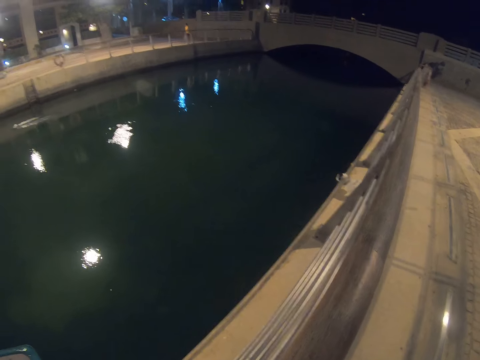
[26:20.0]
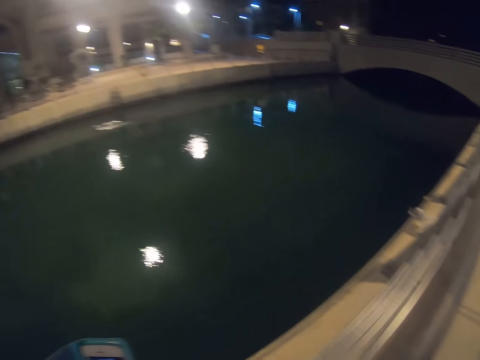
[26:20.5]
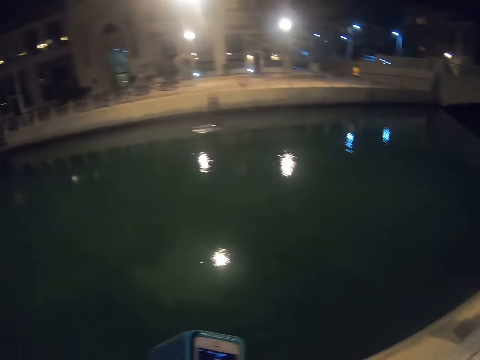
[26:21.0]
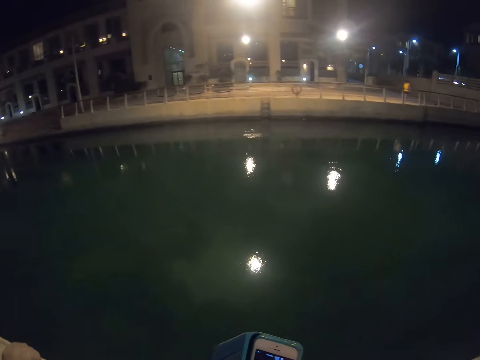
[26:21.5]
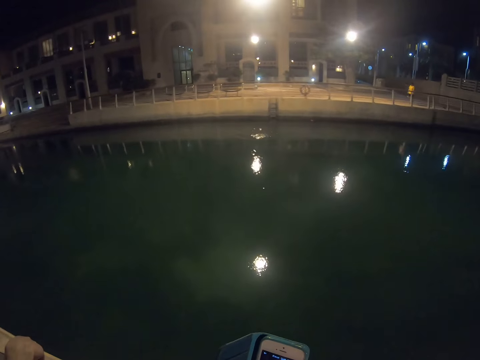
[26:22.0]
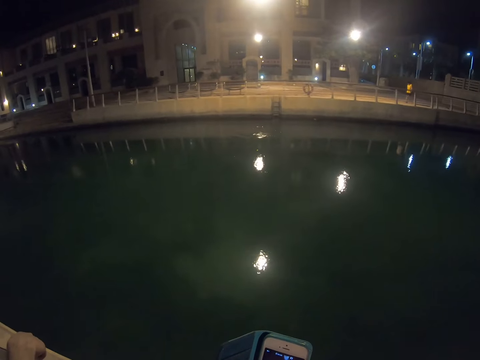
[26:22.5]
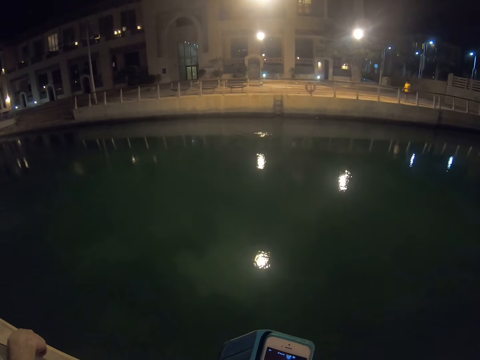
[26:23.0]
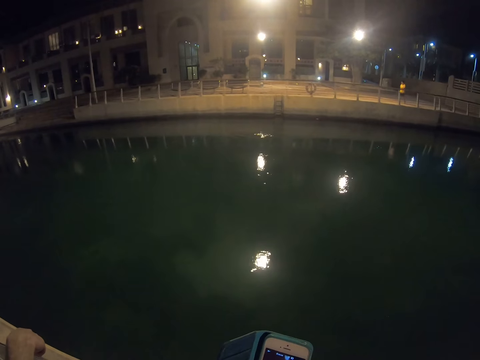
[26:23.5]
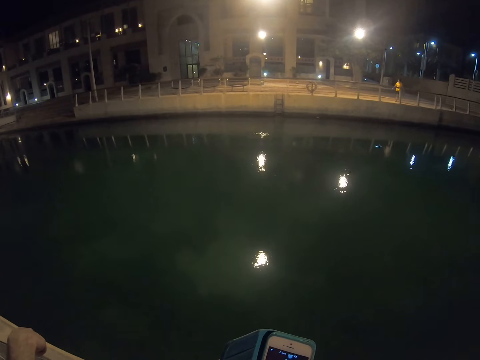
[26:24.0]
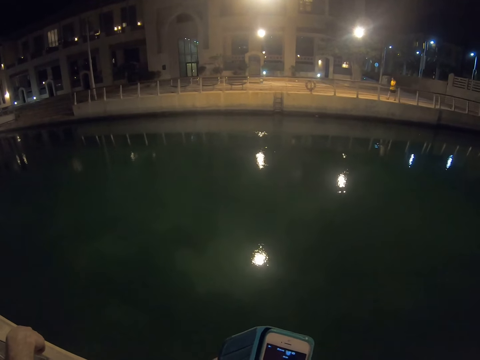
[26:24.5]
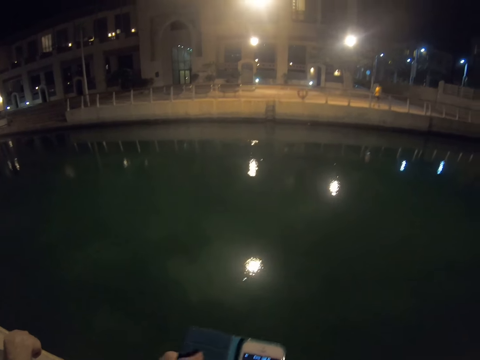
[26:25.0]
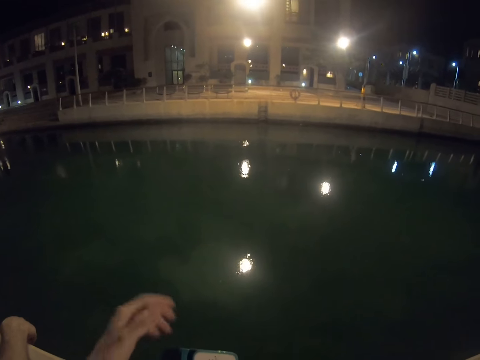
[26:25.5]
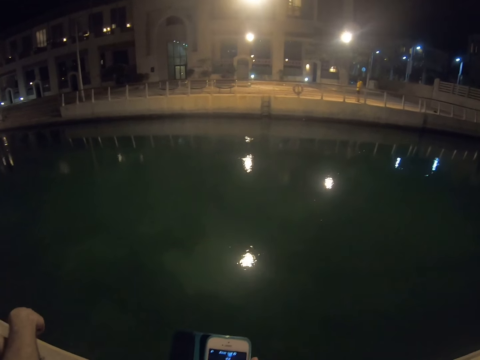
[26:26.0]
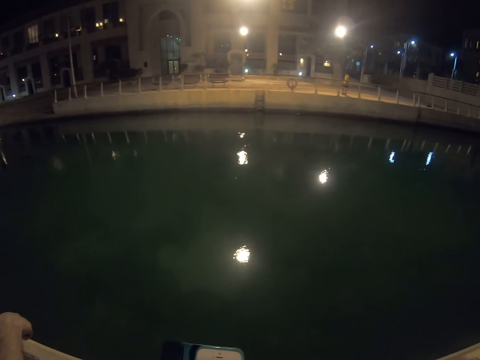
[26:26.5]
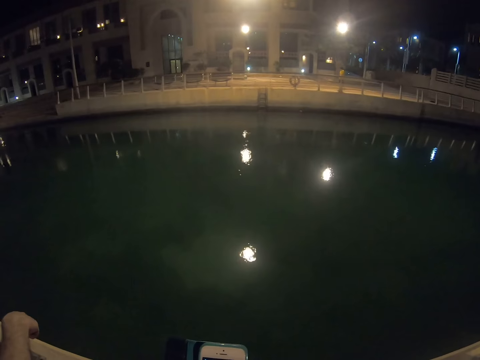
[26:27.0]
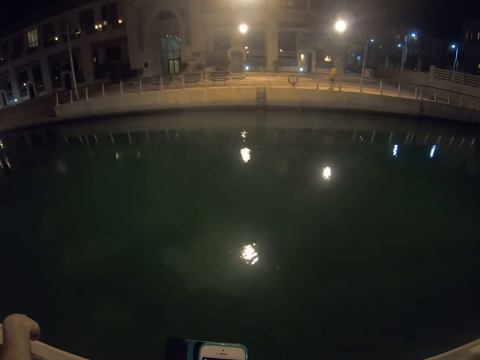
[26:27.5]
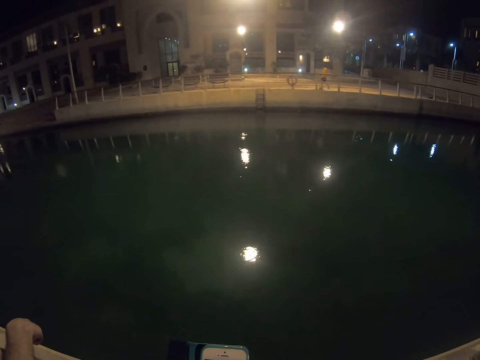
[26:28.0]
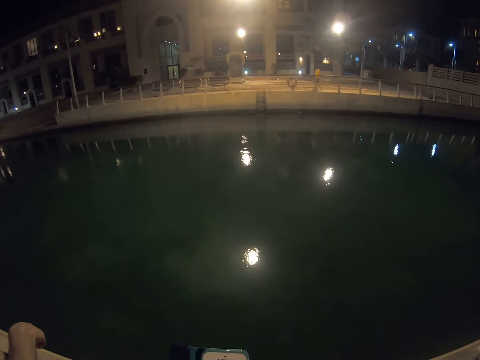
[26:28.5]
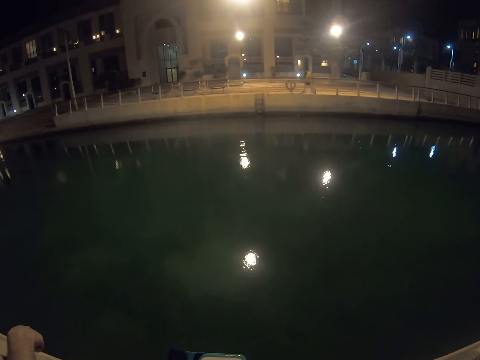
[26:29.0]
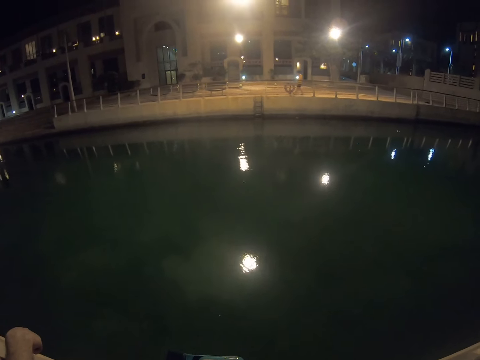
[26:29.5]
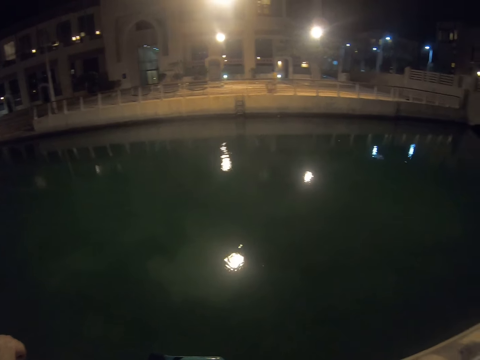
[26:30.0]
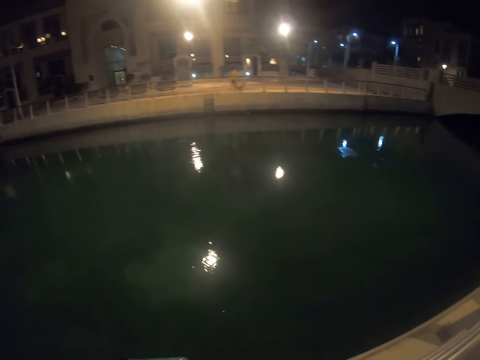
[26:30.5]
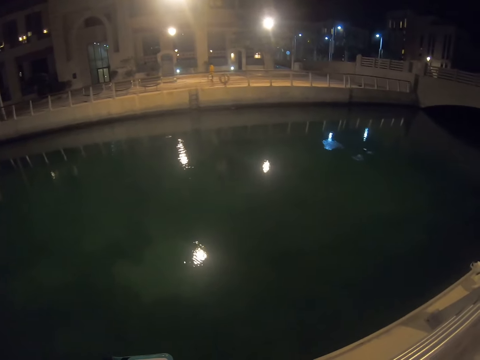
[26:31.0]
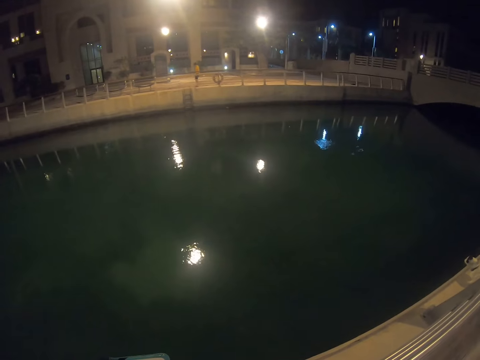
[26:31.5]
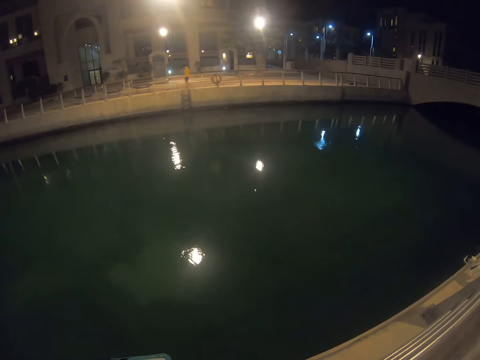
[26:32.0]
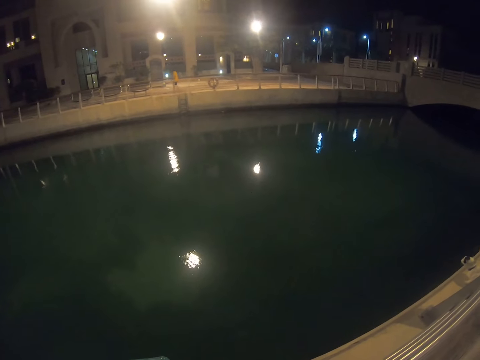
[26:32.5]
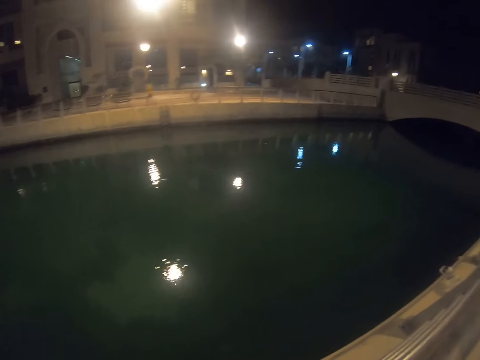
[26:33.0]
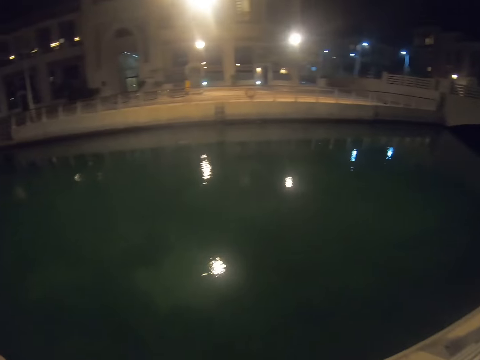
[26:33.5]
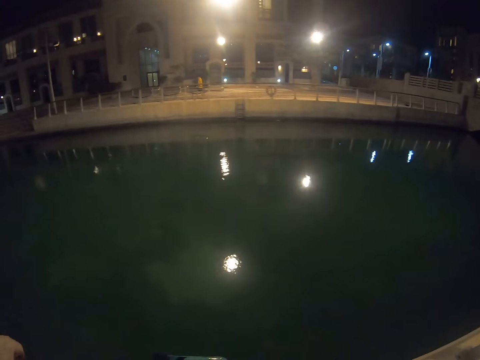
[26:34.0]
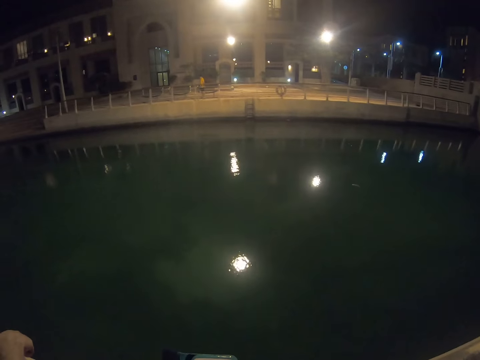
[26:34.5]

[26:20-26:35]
The camera wearer uses the phone. A man walks on the other side.

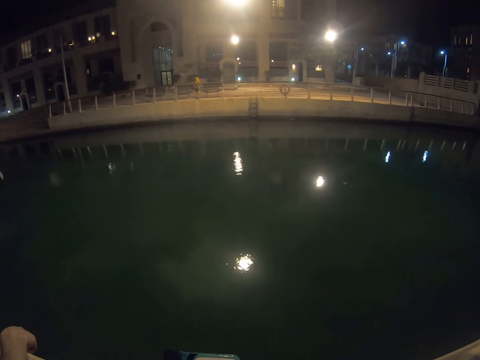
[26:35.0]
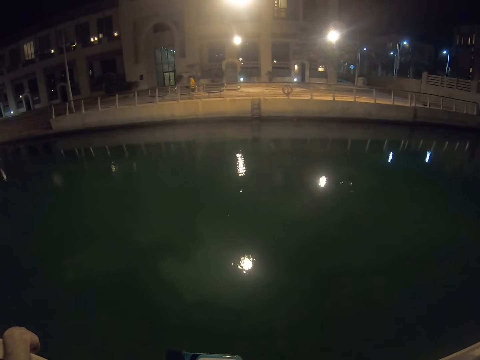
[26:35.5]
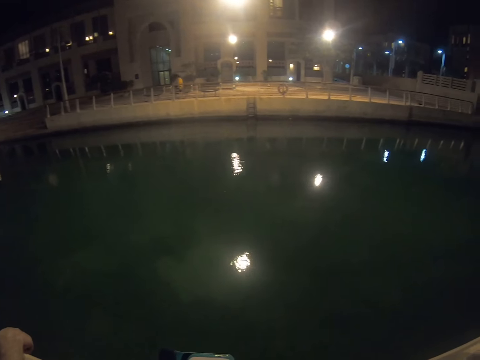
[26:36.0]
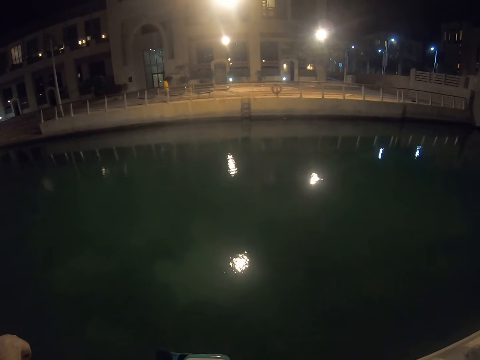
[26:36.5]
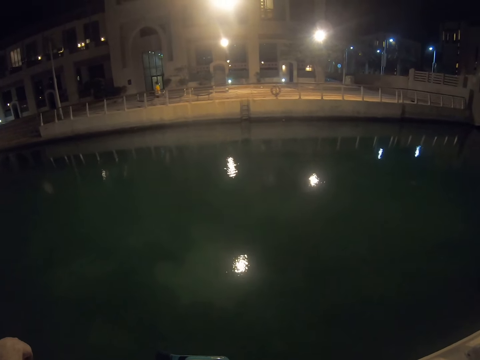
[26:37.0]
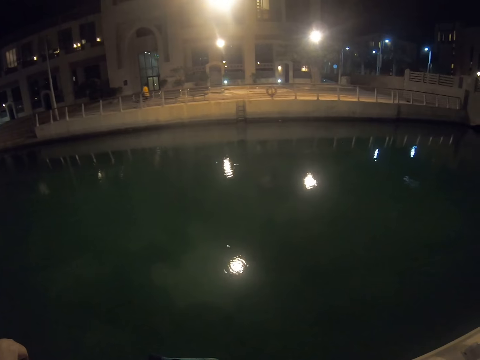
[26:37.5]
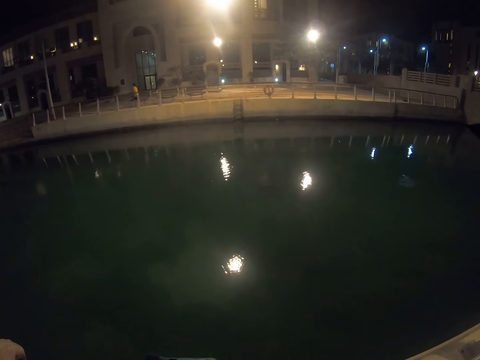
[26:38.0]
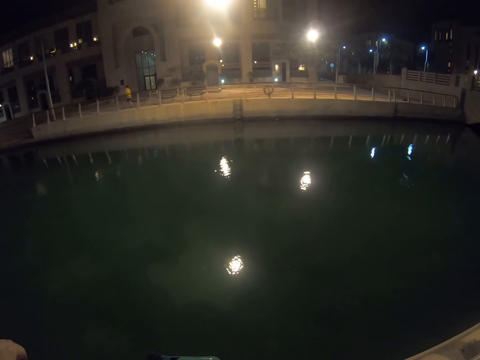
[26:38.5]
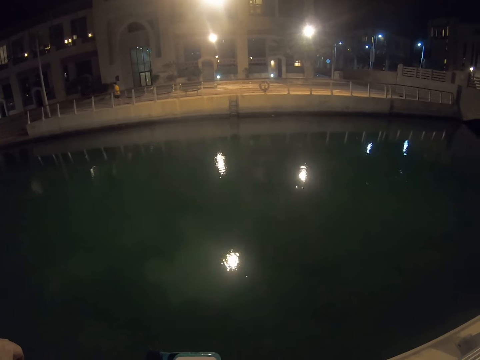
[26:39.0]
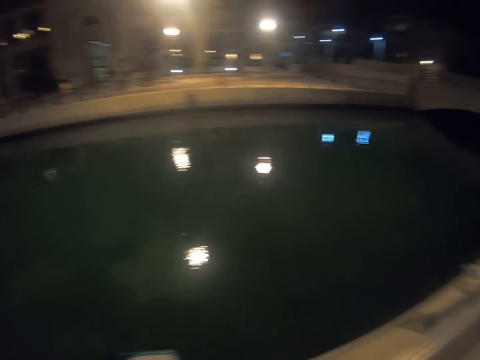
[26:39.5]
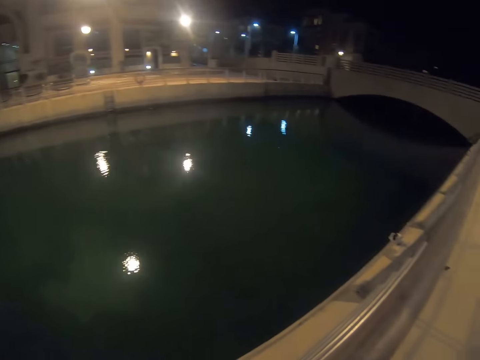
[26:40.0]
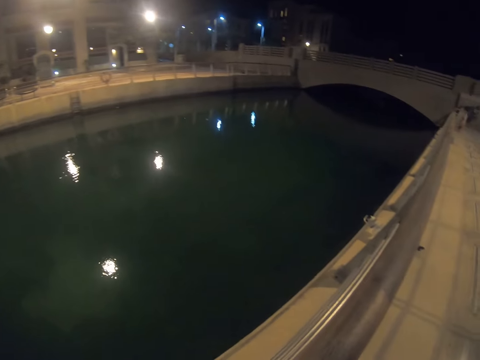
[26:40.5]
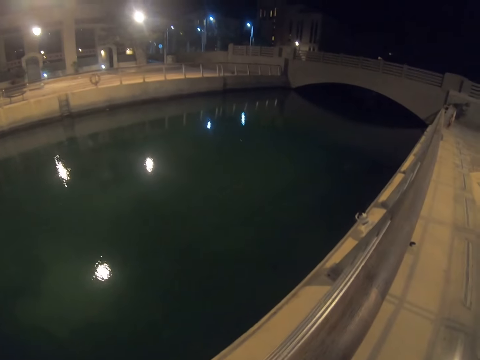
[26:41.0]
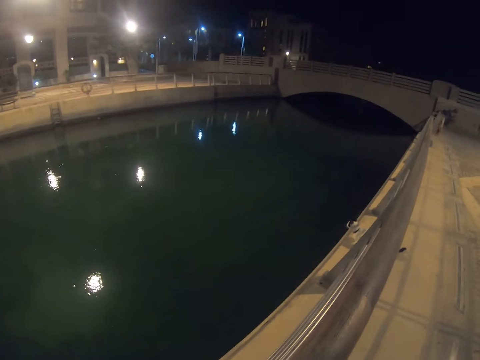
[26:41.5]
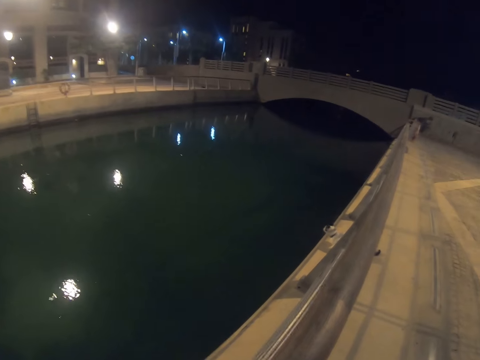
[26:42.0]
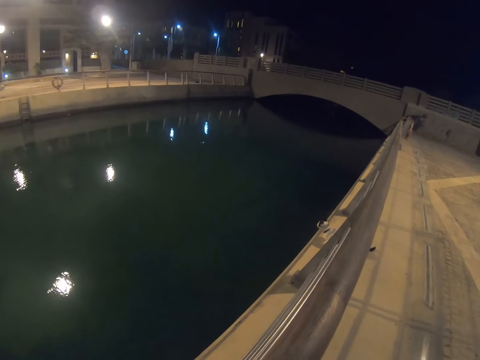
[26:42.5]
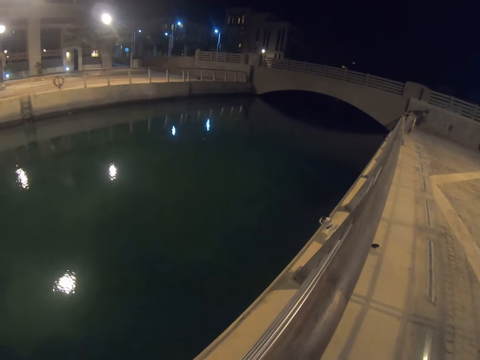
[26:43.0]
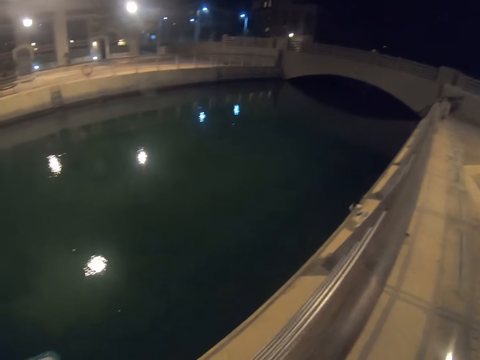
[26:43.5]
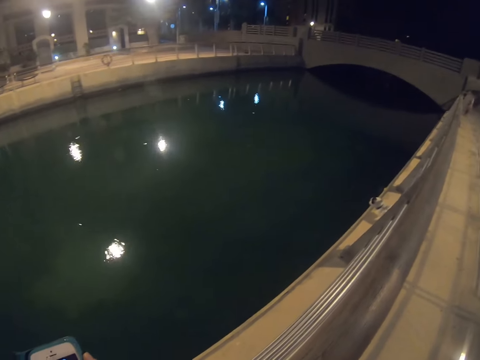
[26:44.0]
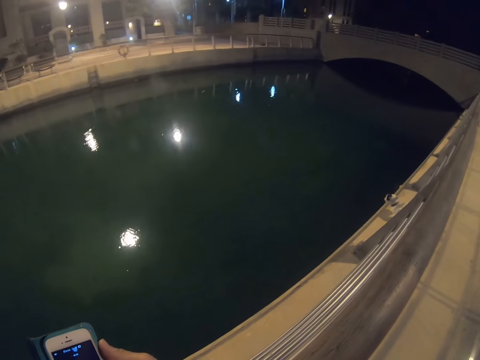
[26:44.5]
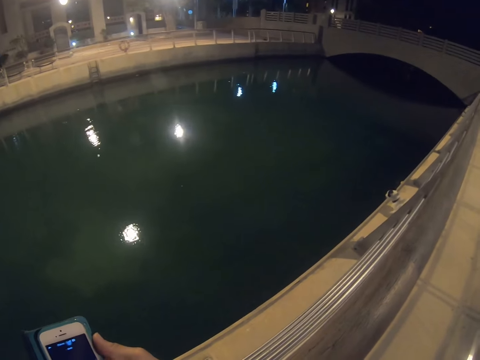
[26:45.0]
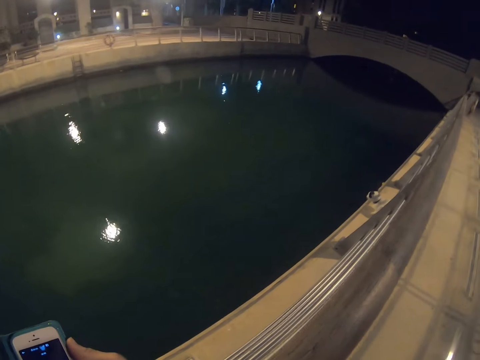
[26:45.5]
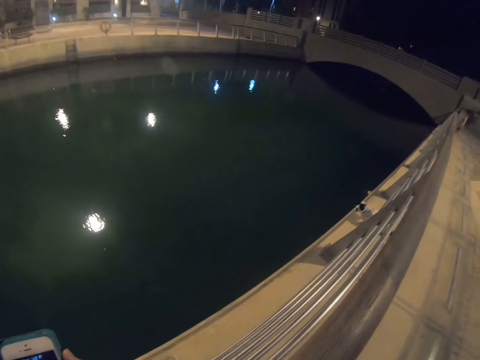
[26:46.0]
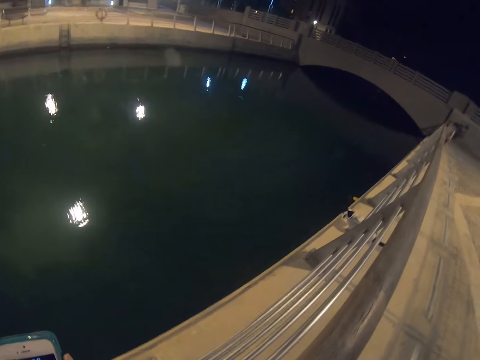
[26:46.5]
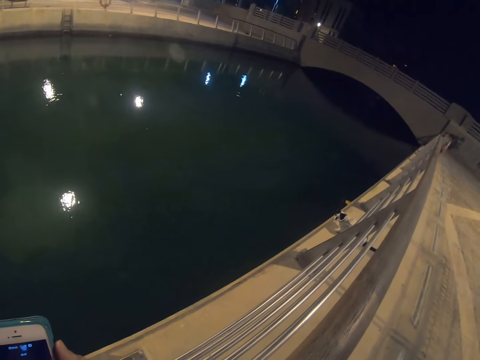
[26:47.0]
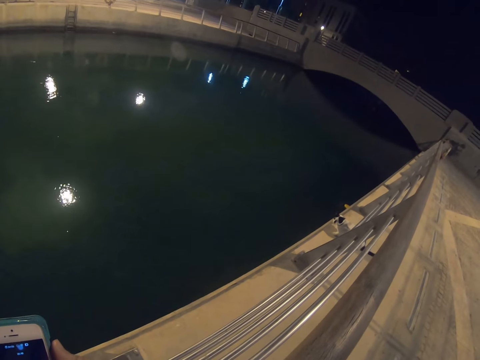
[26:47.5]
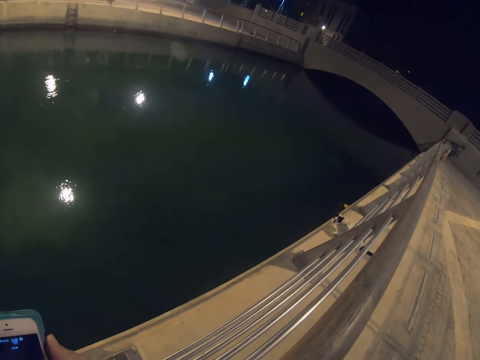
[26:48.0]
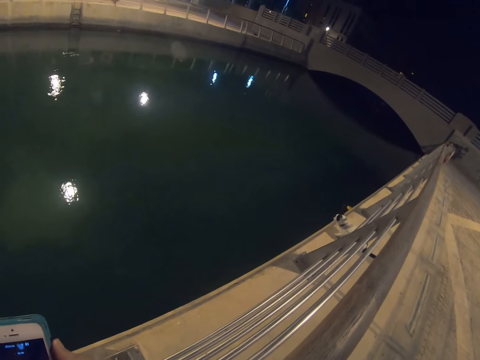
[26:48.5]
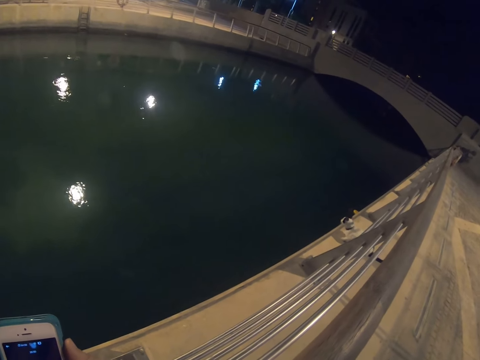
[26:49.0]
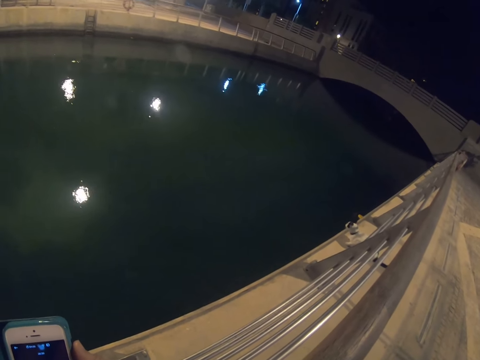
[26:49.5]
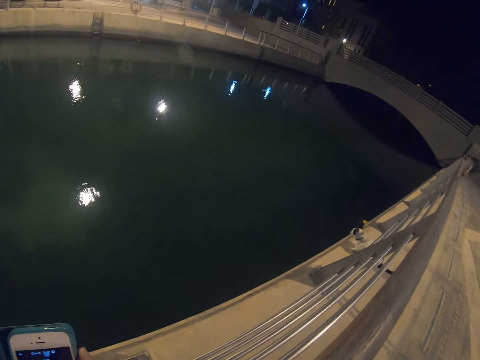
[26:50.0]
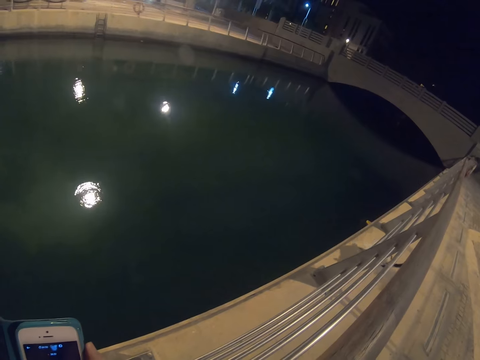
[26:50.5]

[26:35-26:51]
The camera wearer stares at the cat. They hold a cellphone.
